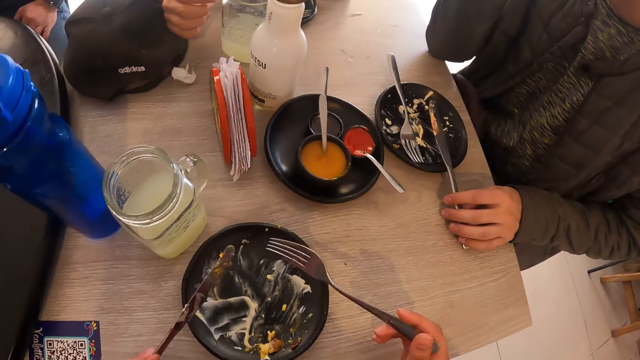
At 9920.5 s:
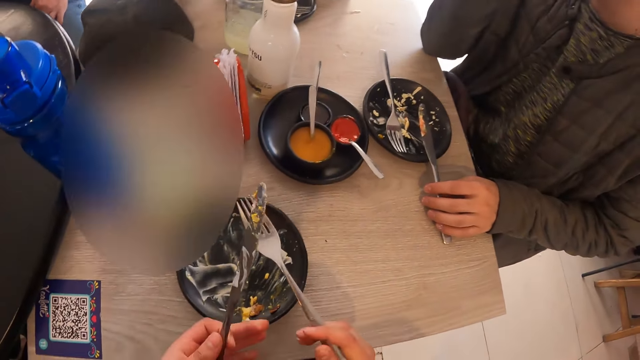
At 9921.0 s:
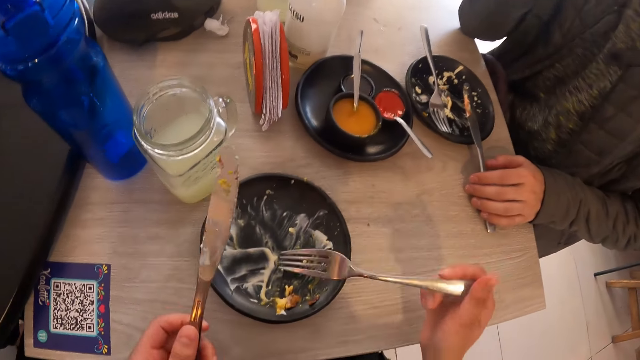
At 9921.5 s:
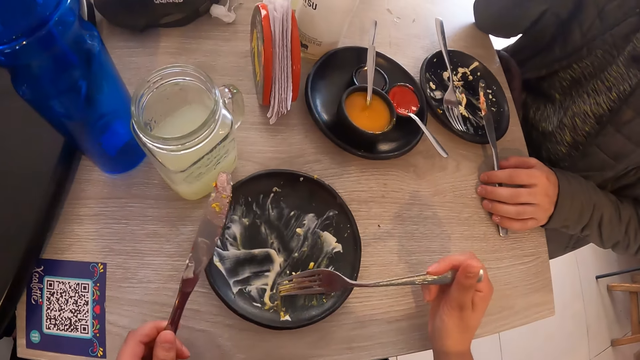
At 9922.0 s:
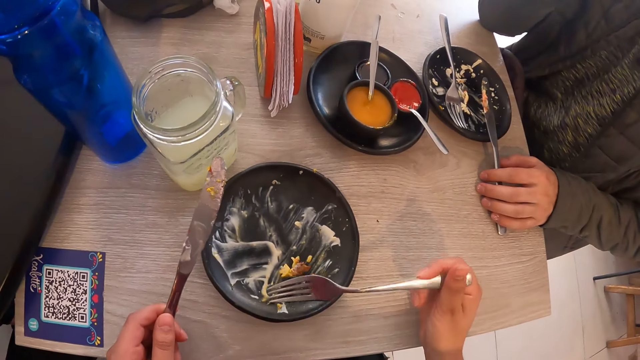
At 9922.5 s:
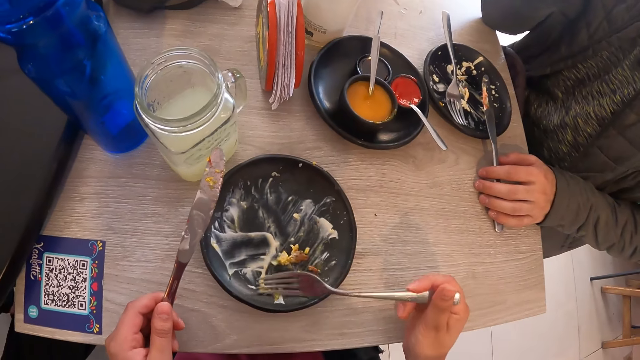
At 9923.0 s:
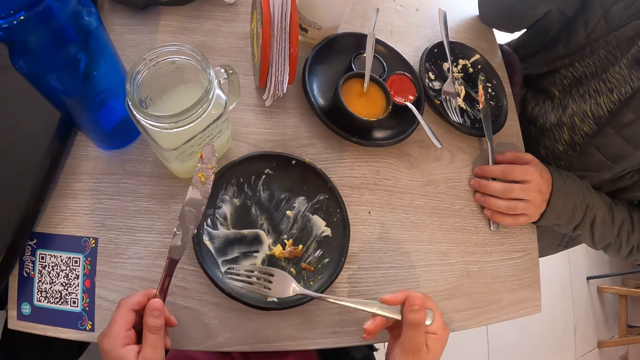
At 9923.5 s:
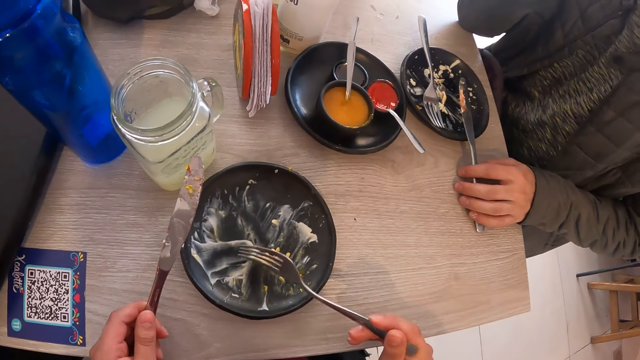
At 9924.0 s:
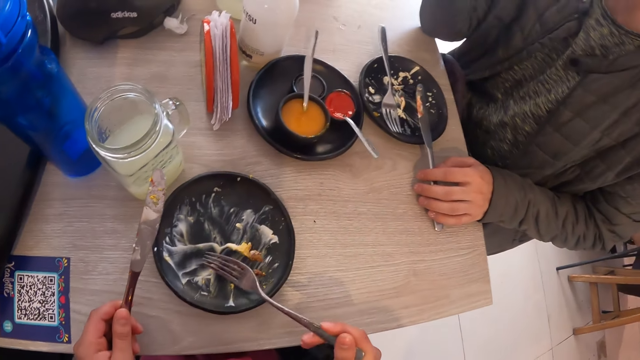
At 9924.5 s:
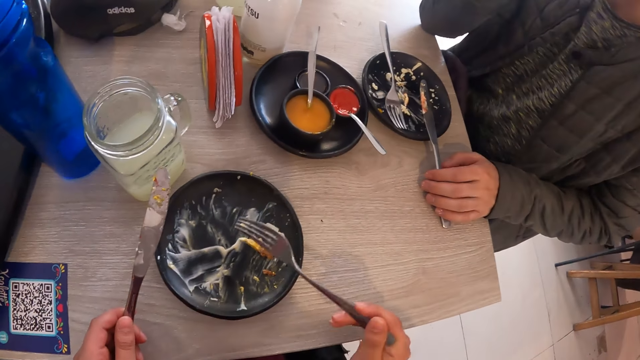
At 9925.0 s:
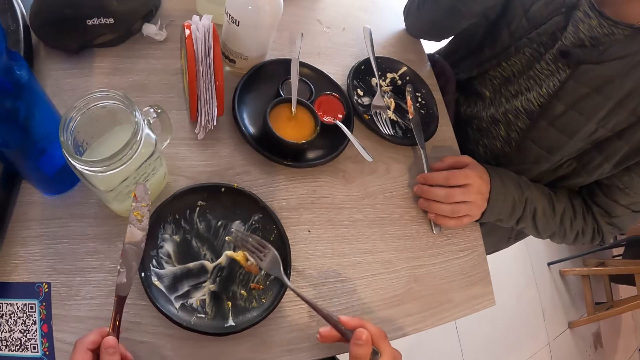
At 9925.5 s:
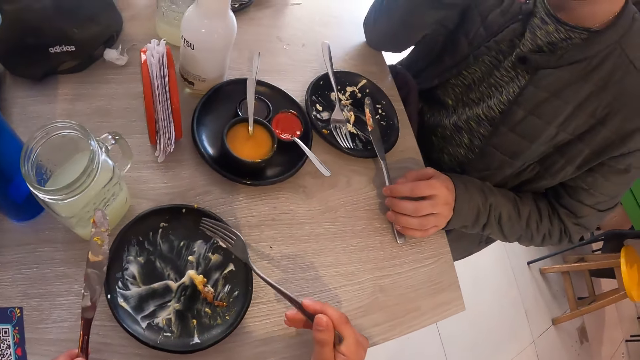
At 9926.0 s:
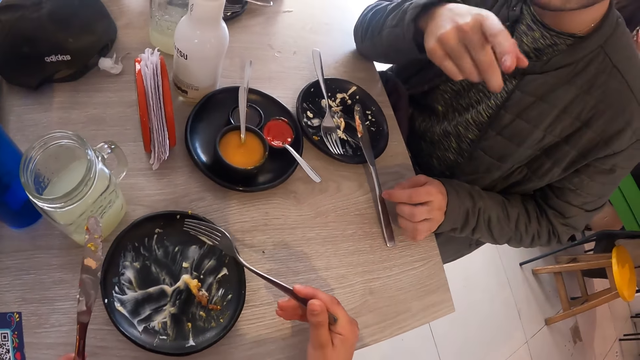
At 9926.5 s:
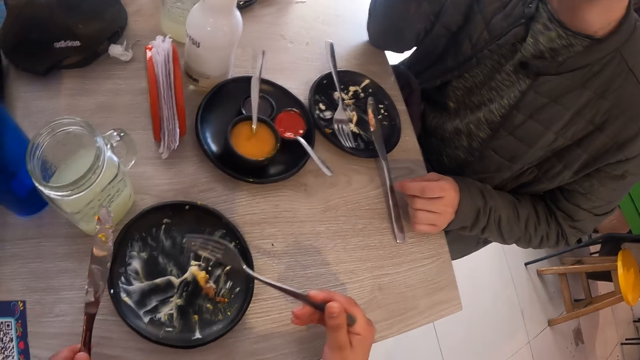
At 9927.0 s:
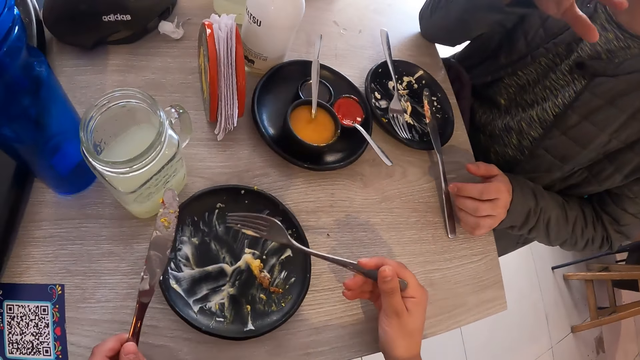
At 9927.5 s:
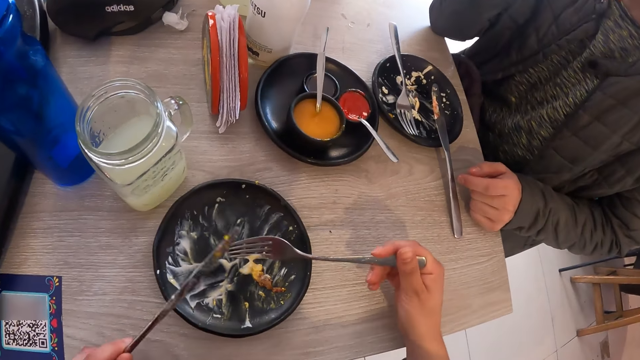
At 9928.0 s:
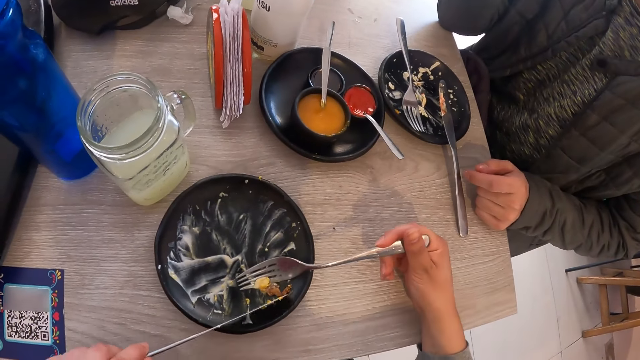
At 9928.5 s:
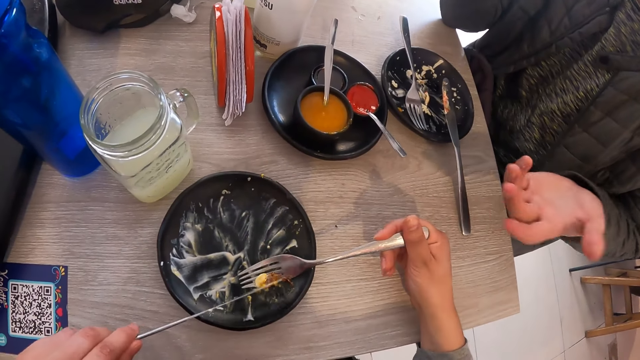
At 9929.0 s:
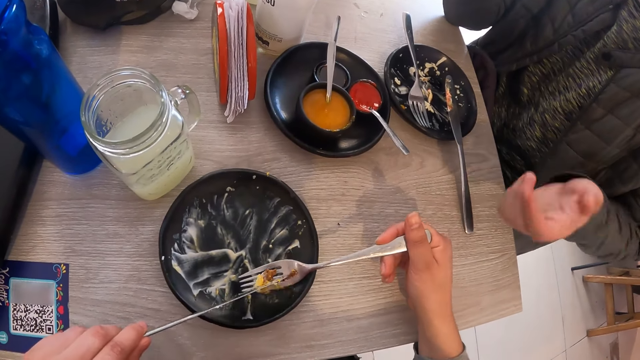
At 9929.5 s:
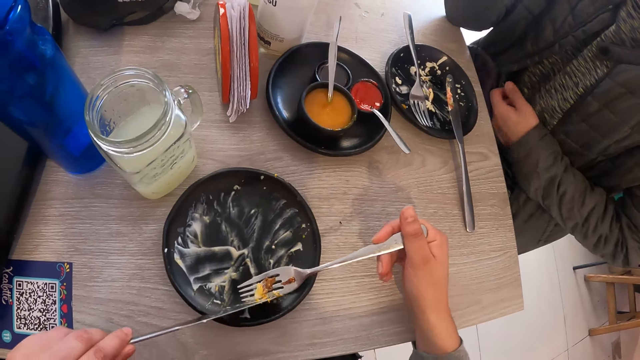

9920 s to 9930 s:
The man adjusts the knife on the plate with his left hand. The camera wearer gathers food in the plate with the fork in his right hand. He places the food on the fork in his right hand with the knife in his left hand.

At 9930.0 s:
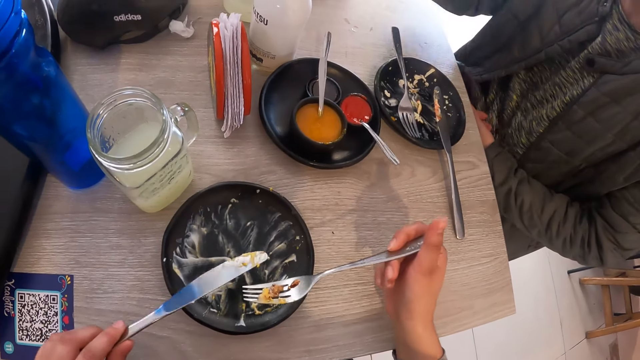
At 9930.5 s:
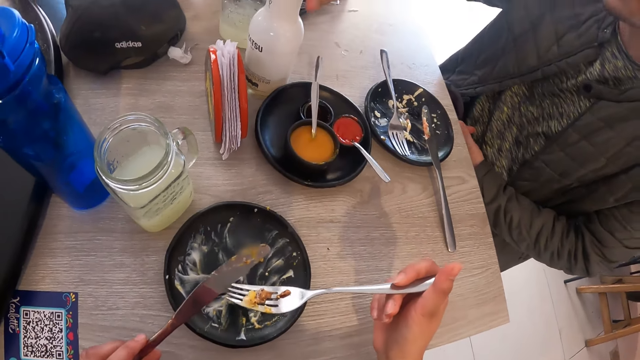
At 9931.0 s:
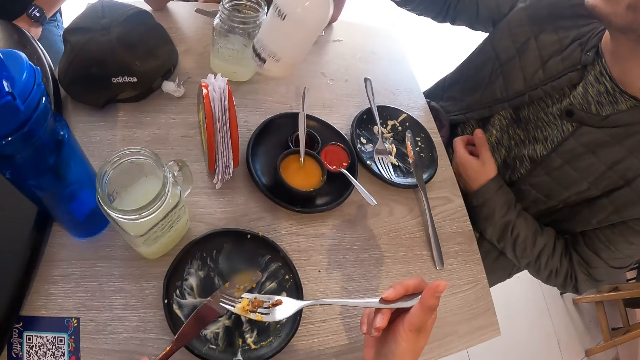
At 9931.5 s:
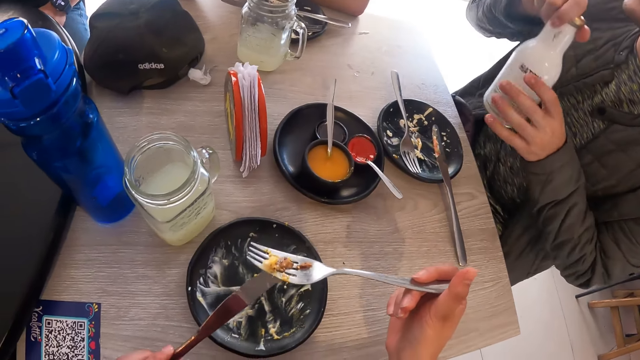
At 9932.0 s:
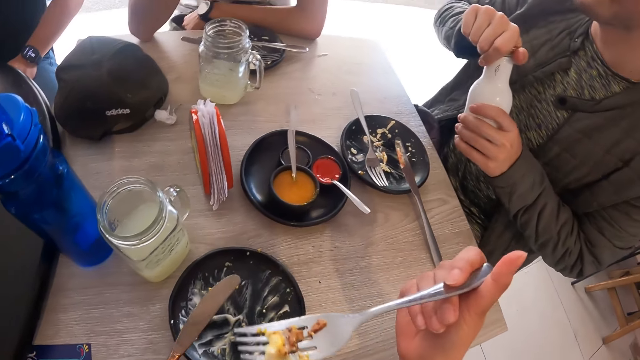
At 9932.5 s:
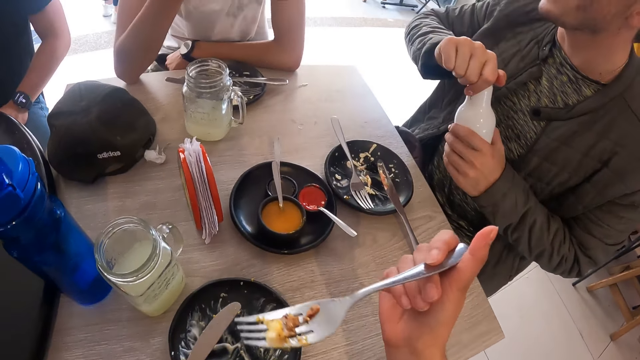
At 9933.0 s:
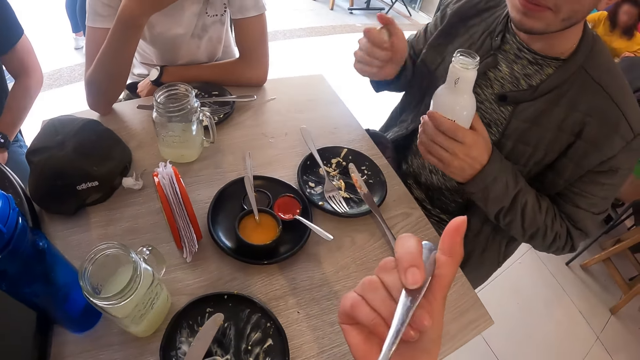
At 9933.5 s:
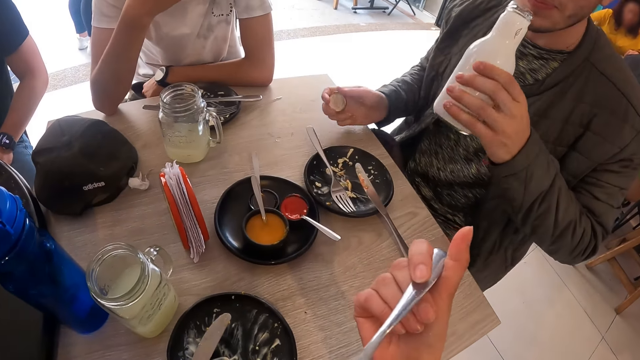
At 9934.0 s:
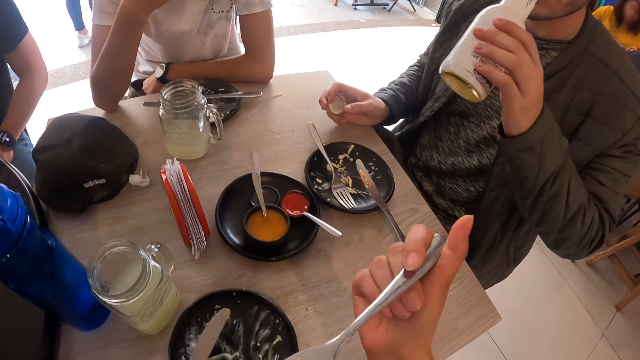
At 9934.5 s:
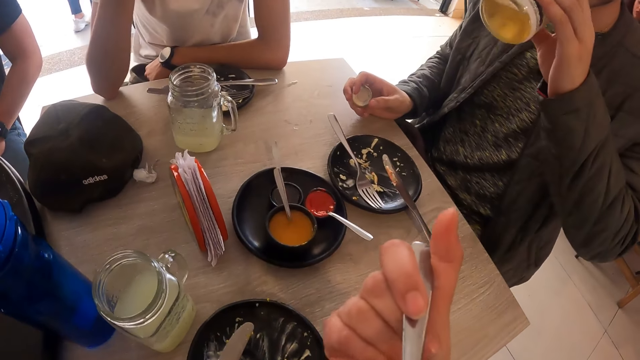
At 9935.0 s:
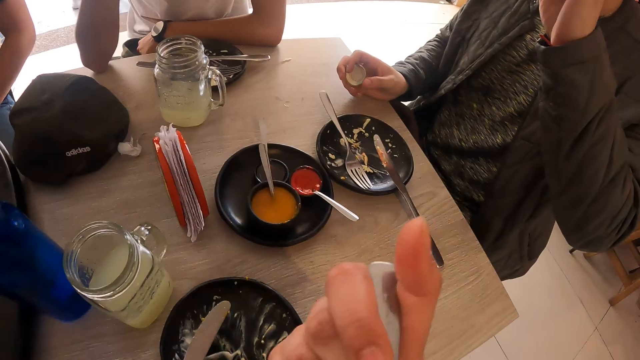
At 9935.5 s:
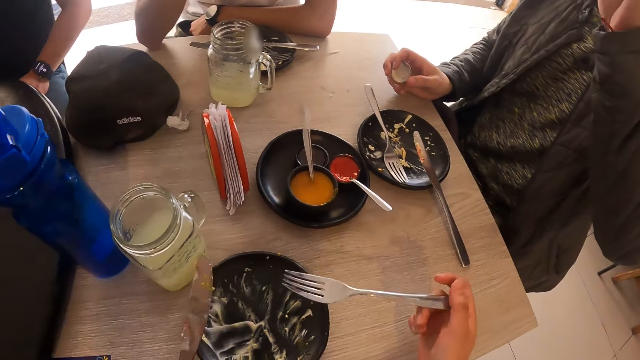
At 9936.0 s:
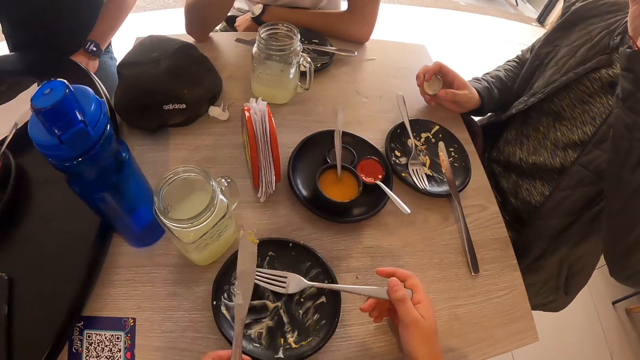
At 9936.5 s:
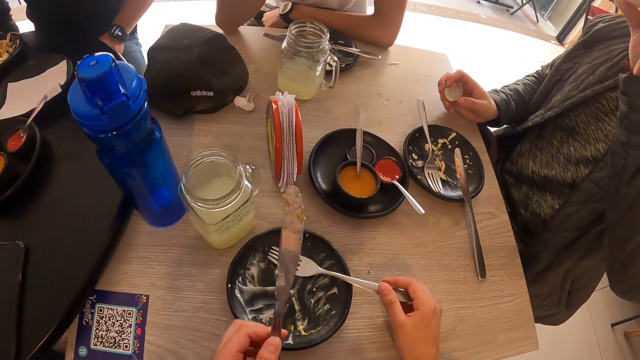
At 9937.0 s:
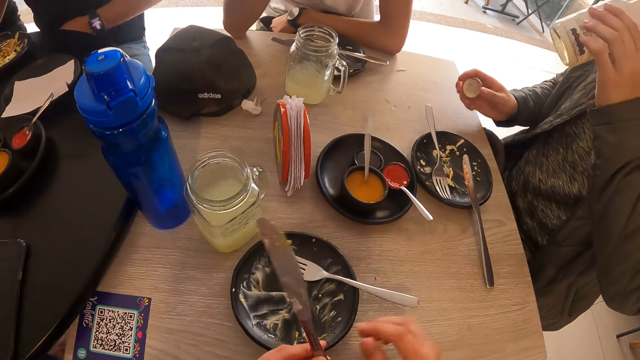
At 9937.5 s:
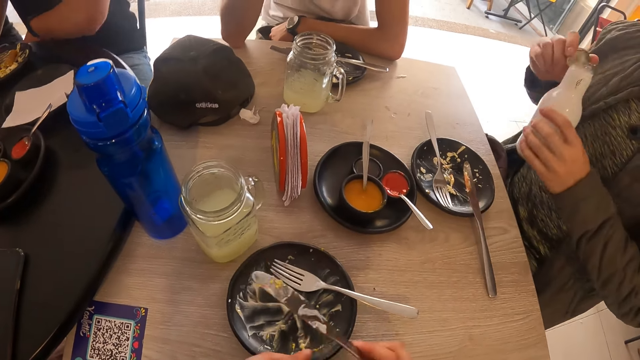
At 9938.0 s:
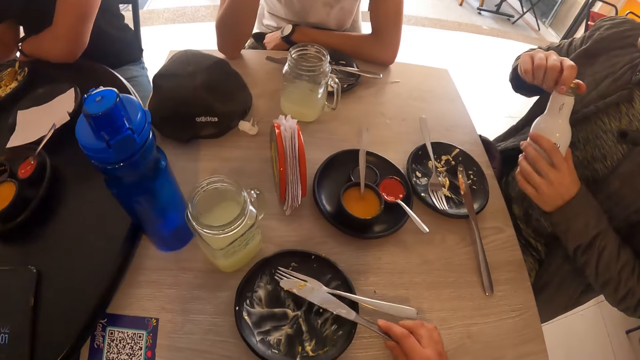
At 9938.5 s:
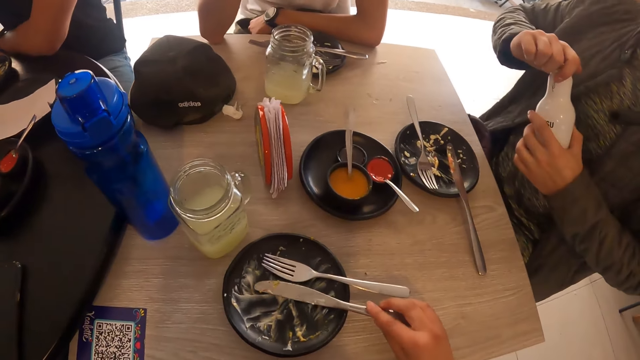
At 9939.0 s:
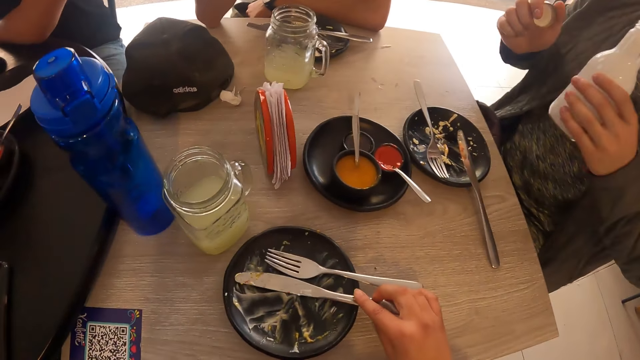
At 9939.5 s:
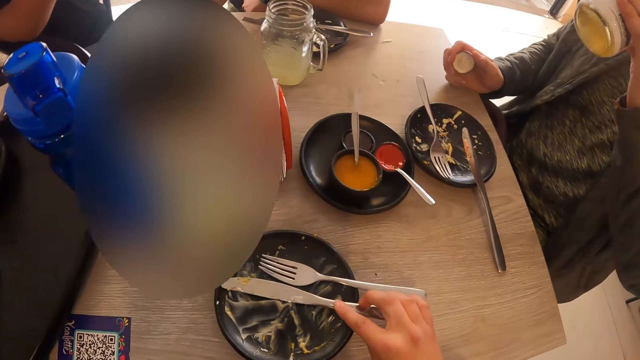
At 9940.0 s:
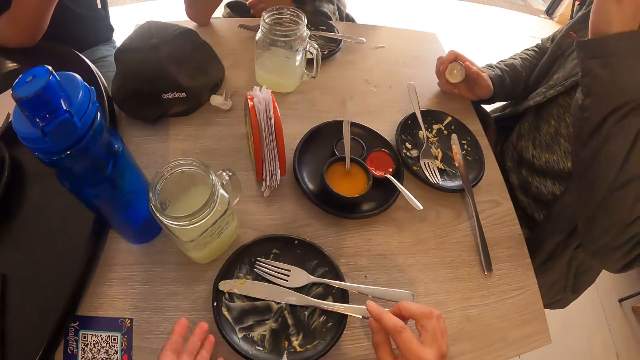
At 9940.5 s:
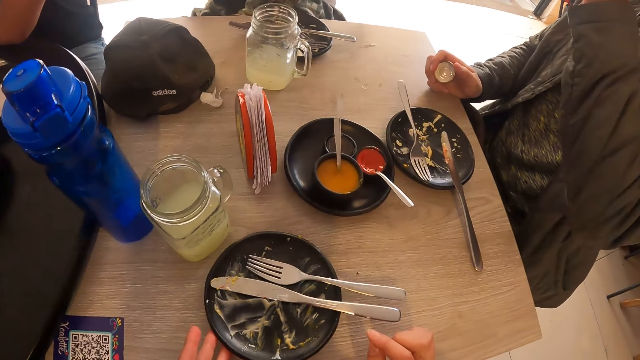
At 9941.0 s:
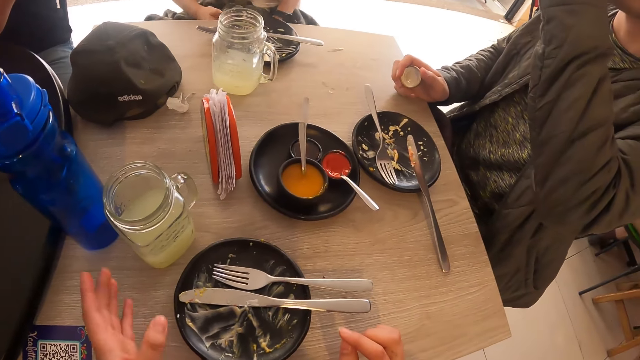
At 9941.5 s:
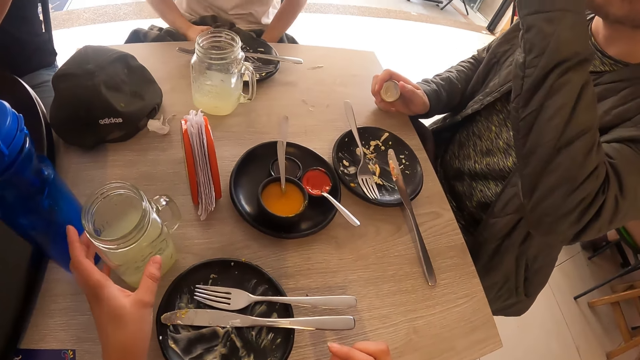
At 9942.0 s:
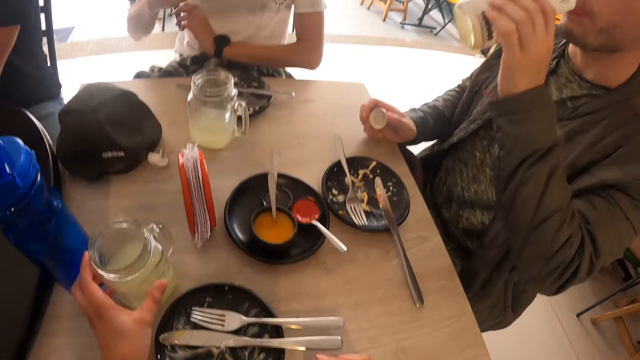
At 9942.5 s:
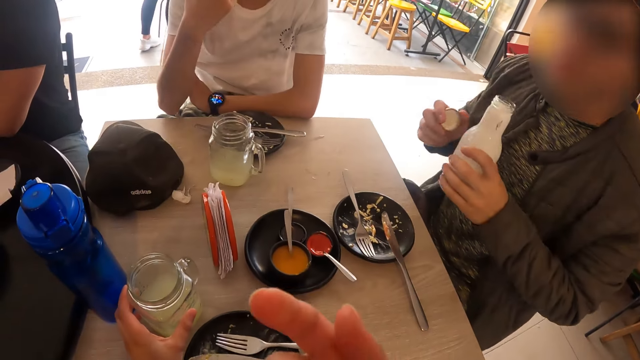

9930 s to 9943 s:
The camera wearer scoops the food. The man picks a bottle from the table with his right hand, places the bottle in his left hand with his right hand, and opens the bottle in his left hand with his right hand. The camera wearer eats the food from the fork in his right hand. The man drinks soda or water from the bottle in his left hand. The camera wearer drops the fork in the plate with his left hand. He passes the knife from his left hand to his right hand. The man covers the bottle in his left hand with a bottle lid in his right hand and opens the bottle in his left hand with his right hand. The camera wearer drops the knife in the plate with his right hand. The man drinks soda from the bottle in his left hand. The camera wearer adjusts the plate on the table with his left hand. He places his left hand on the mug on the table. He picks a drink.
